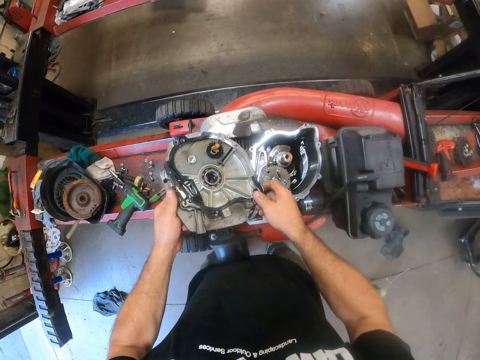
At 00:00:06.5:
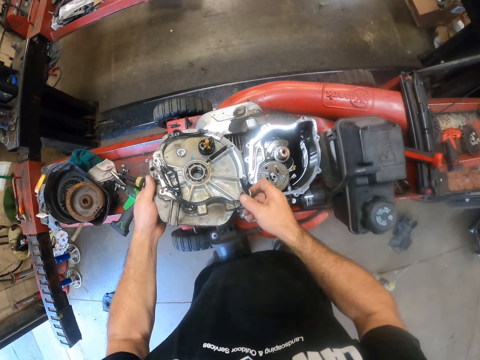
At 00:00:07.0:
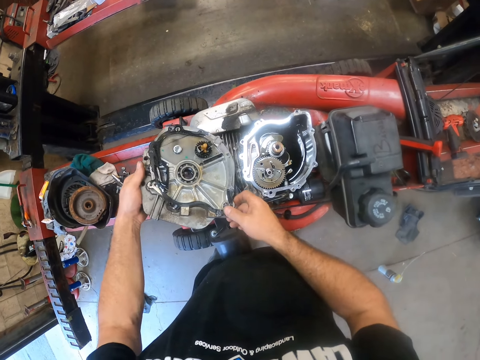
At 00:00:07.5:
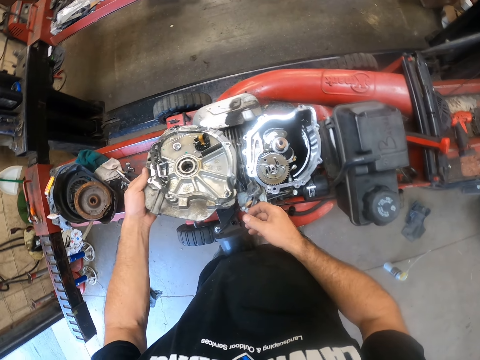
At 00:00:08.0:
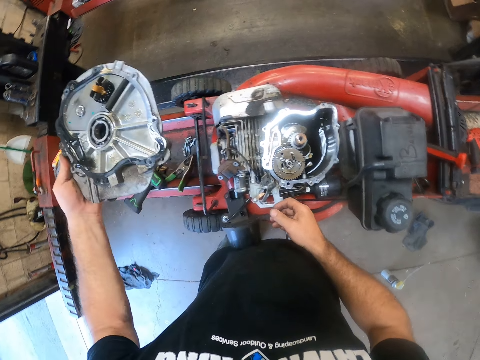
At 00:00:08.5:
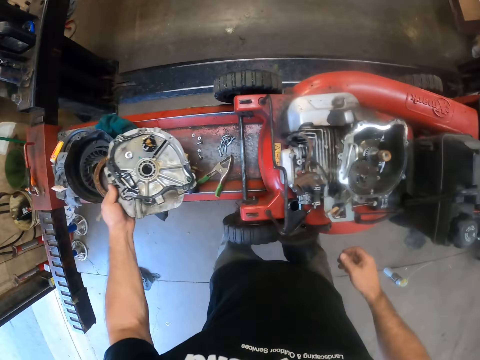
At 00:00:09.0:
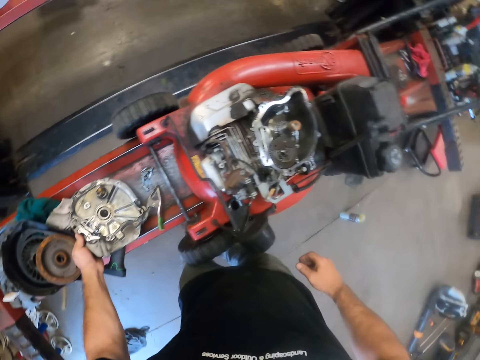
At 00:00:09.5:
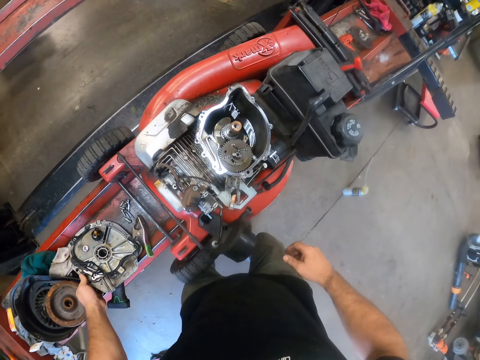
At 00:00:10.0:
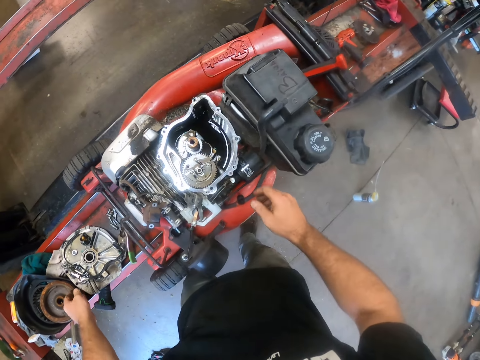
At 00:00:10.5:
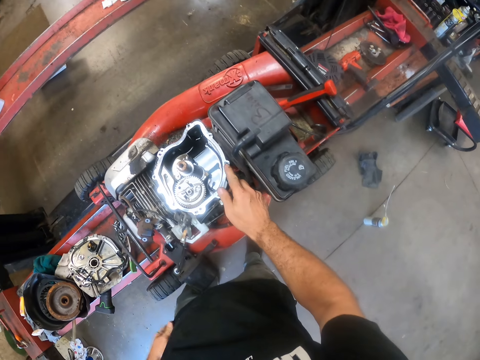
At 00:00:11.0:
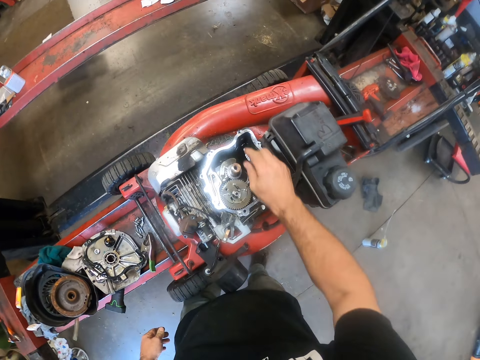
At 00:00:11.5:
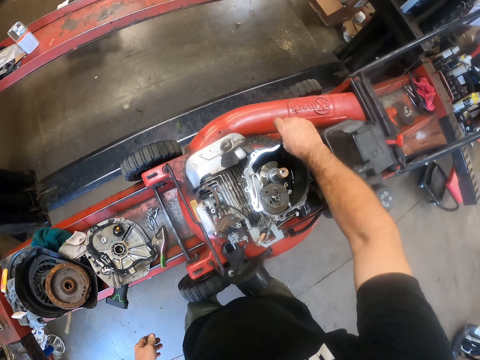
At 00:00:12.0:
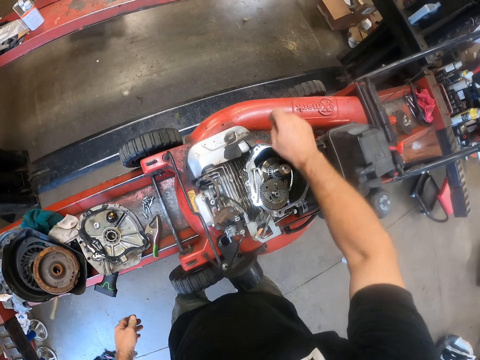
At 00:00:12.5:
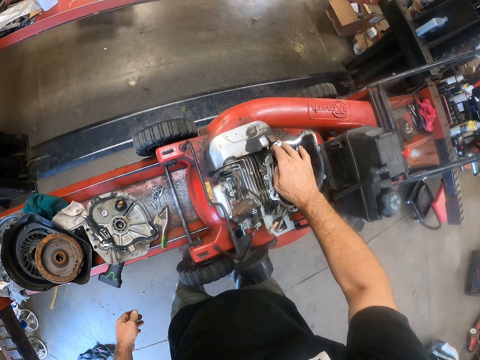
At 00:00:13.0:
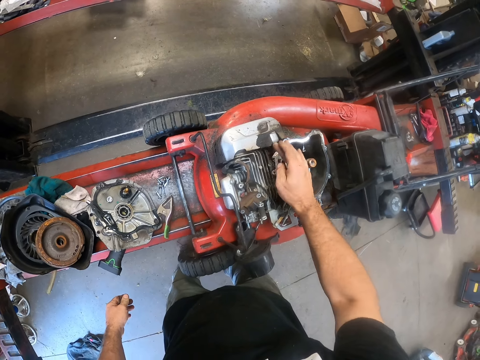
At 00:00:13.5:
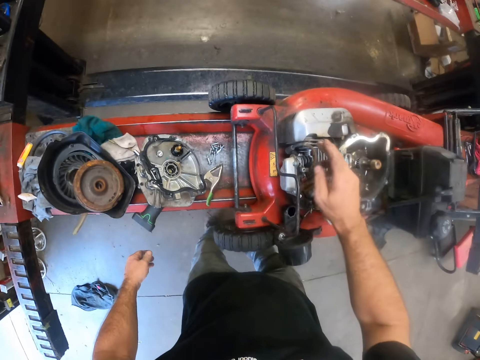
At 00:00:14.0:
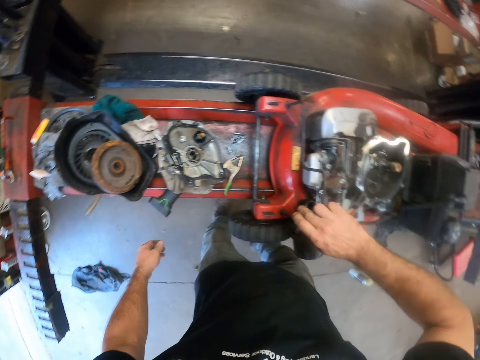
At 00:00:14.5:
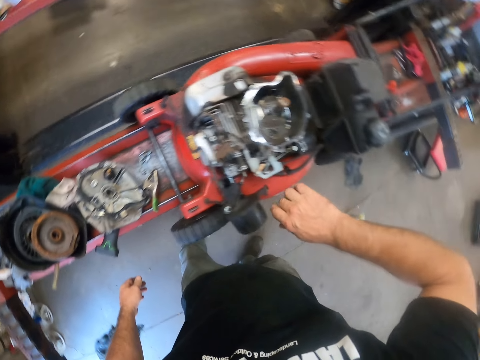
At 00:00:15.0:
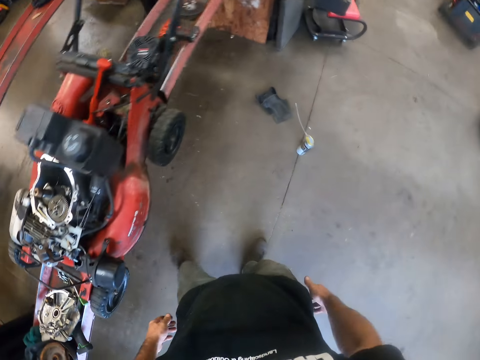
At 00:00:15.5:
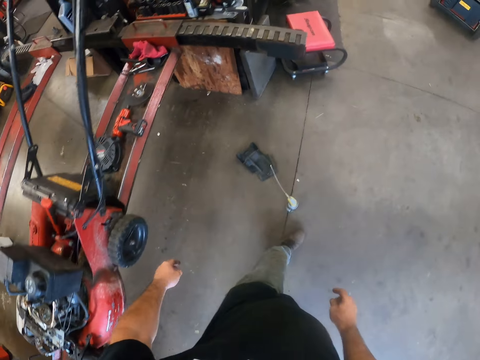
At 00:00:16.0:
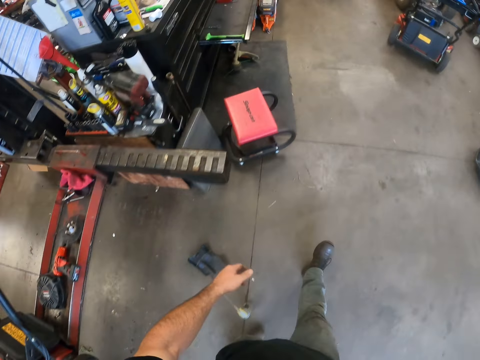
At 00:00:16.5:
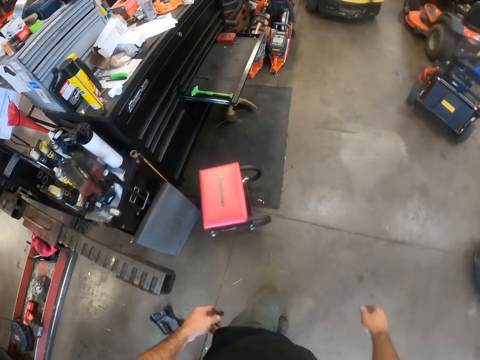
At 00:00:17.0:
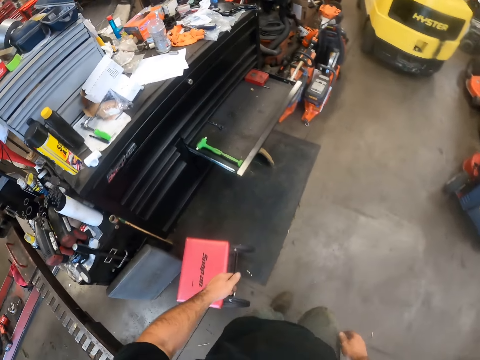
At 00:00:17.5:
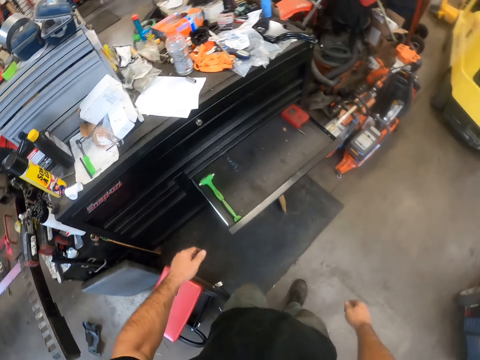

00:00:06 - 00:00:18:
The camera wearer adjusts a motor cover on the machine. He picks up the engine cover. He drops the motor cover on the platform. He wipes the engine top with his finger. He touches oil in the engine and rubs the oil on his finger on the machine body. He walks around the garage.

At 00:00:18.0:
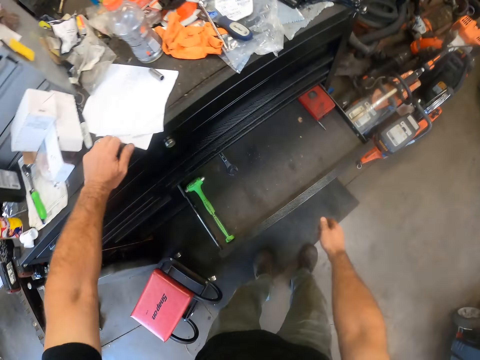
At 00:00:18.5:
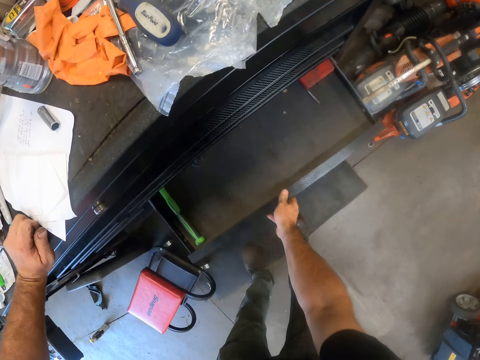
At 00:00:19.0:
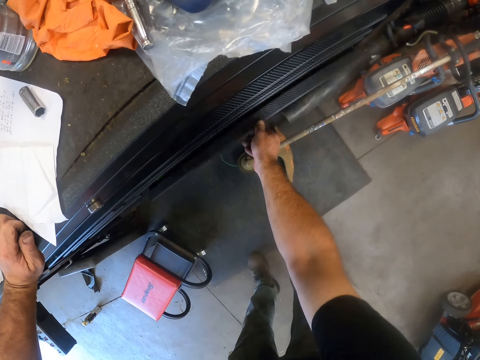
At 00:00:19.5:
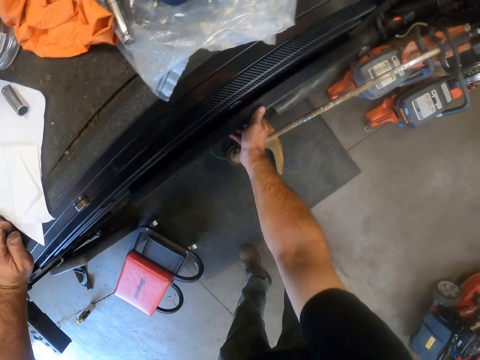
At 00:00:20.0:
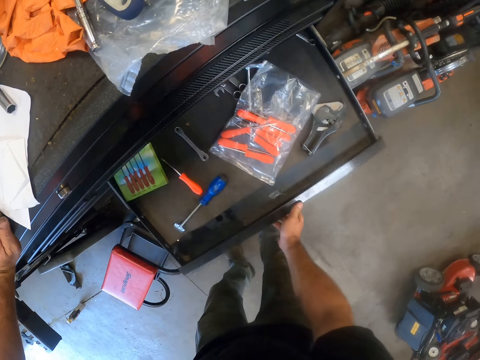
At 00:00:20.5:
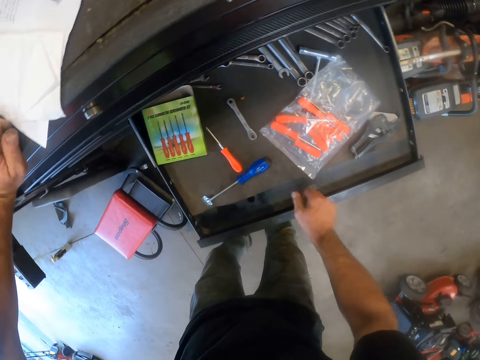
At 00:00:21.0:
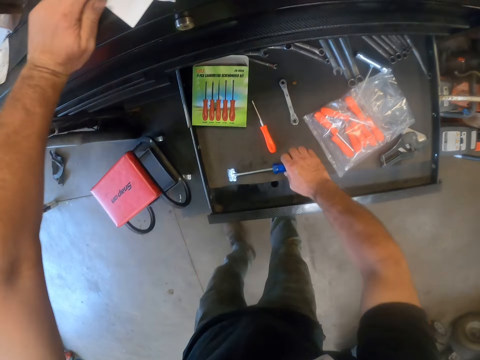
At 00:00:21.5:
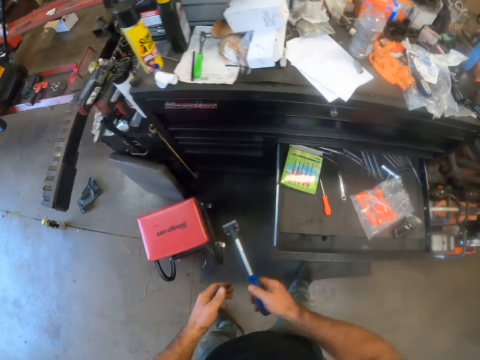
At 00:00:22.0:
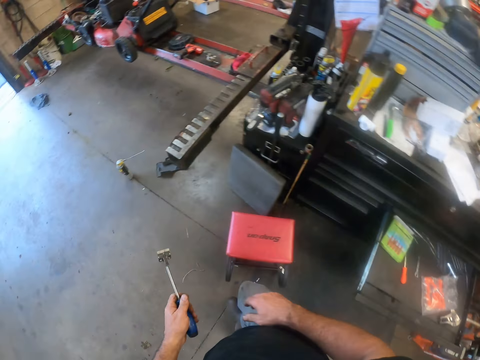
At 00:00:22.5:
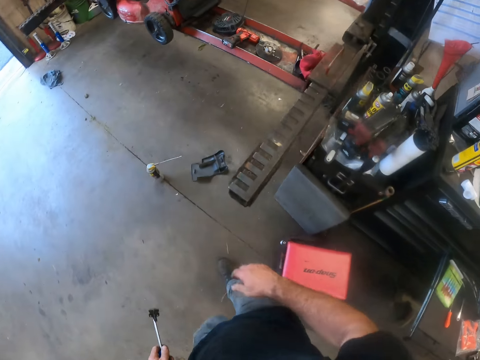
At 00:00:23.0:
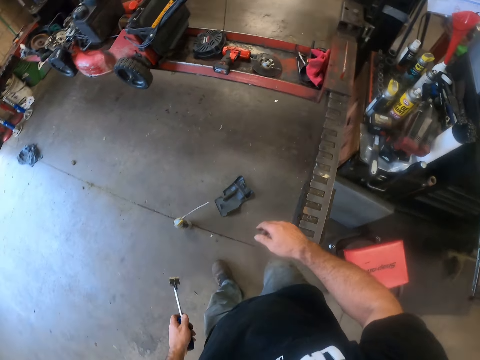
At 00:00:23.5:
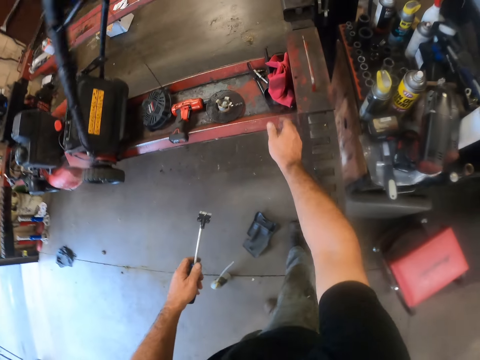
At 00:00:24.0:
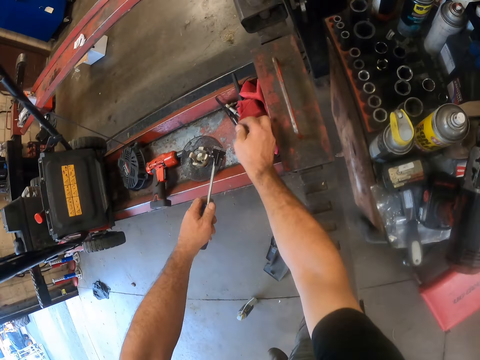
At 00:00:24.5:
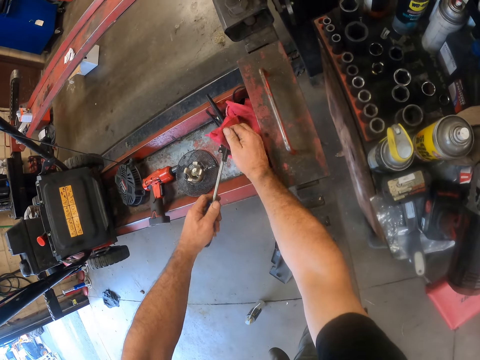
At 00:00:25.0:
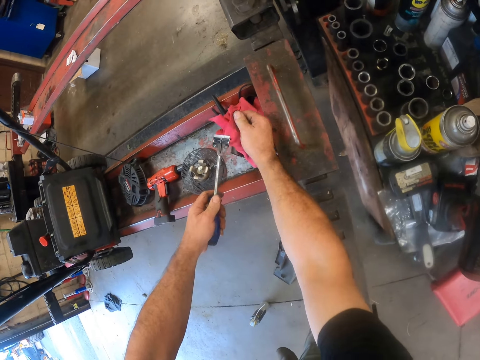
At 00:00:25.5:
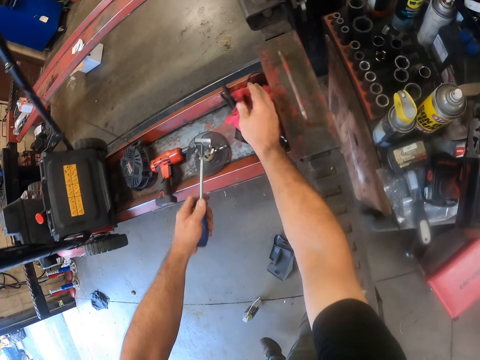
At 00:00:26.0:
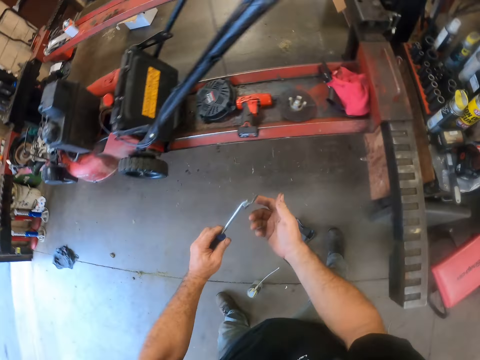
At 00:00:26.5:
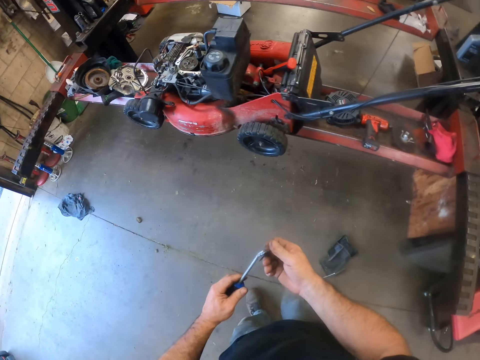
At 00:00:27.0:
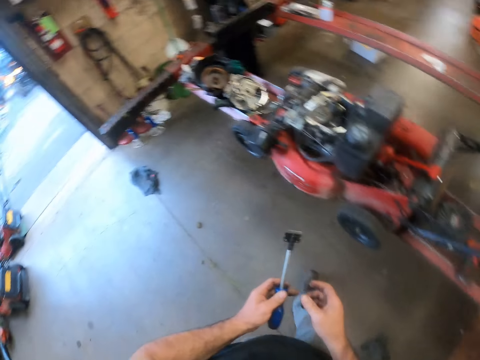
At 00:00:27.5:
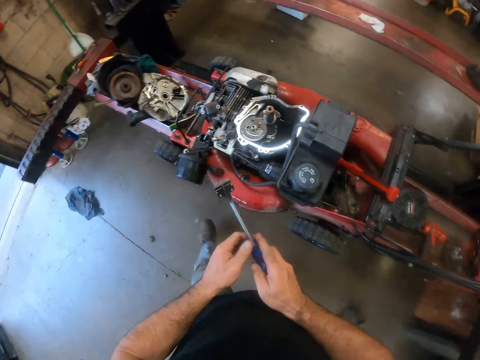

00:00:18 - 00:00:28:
The camera wearer closes a drawer in the cabinet with his hand. He opens another drawer in the cabinet with his hand. He picks up a scraper from the drawer. He walks to the machine. He picks up a piece of cloth. He cleans the scraper with the cloth on the platform. He puts down the cloth.

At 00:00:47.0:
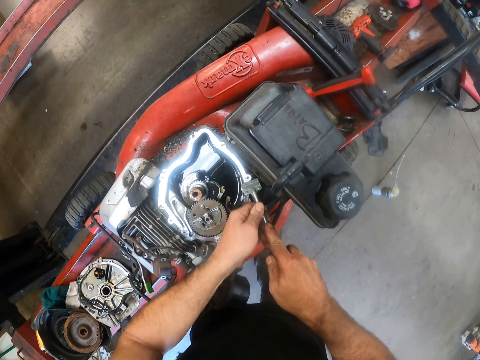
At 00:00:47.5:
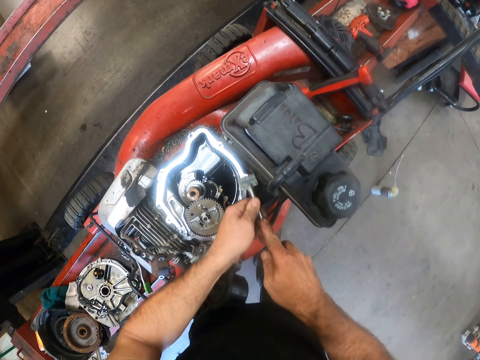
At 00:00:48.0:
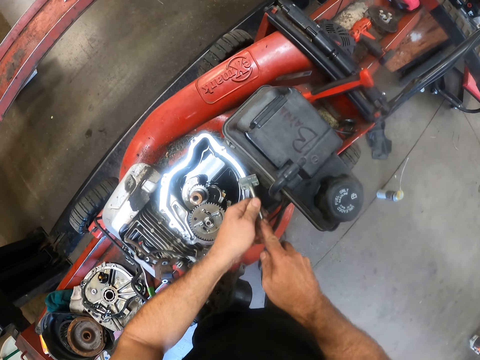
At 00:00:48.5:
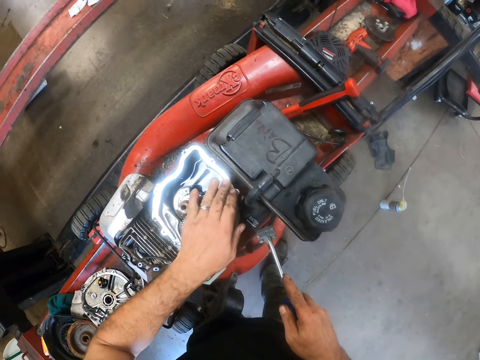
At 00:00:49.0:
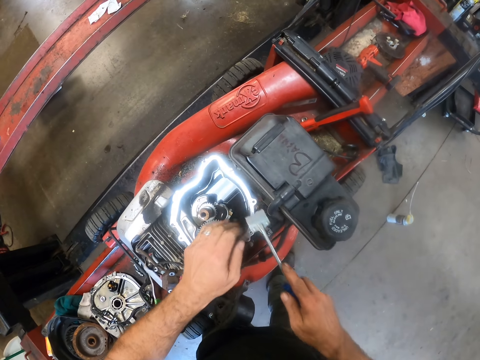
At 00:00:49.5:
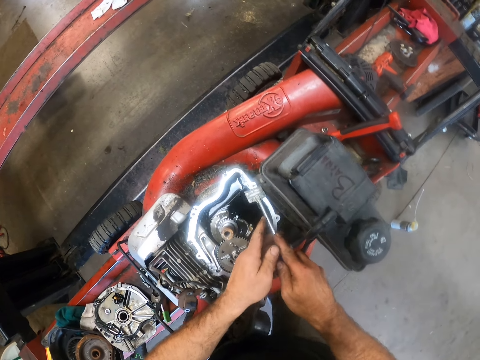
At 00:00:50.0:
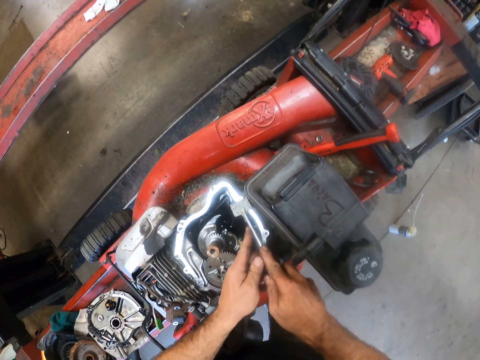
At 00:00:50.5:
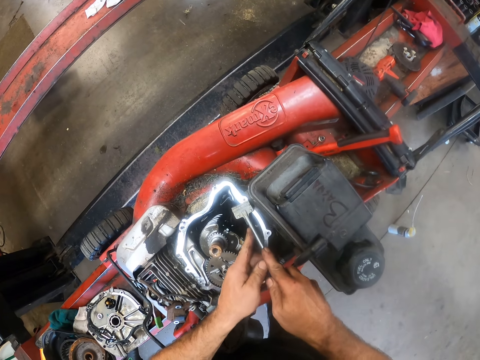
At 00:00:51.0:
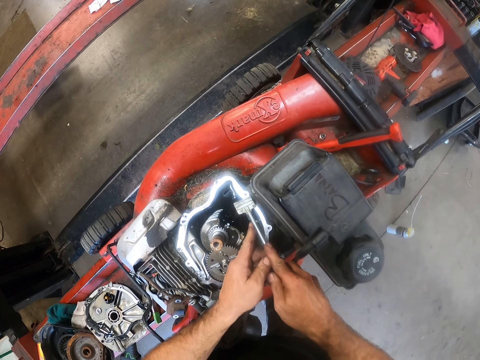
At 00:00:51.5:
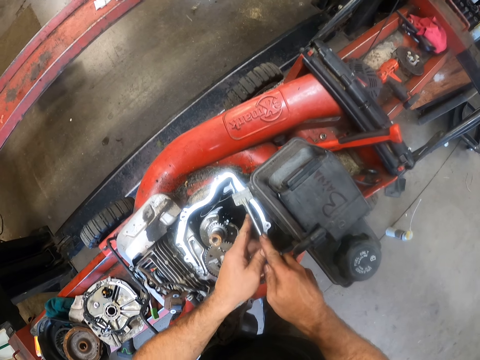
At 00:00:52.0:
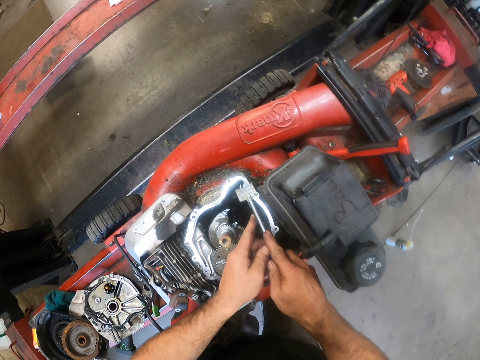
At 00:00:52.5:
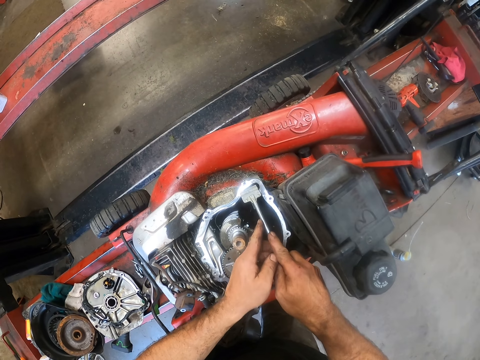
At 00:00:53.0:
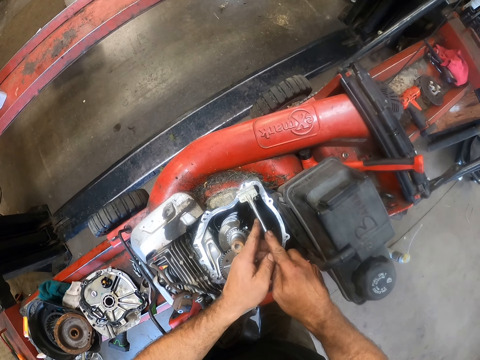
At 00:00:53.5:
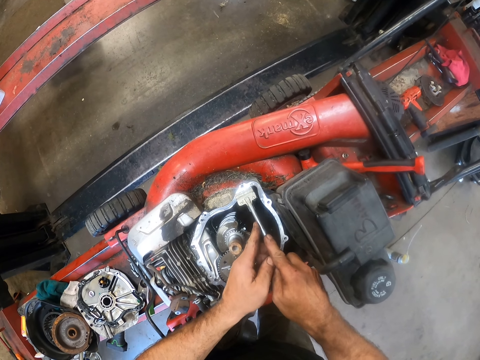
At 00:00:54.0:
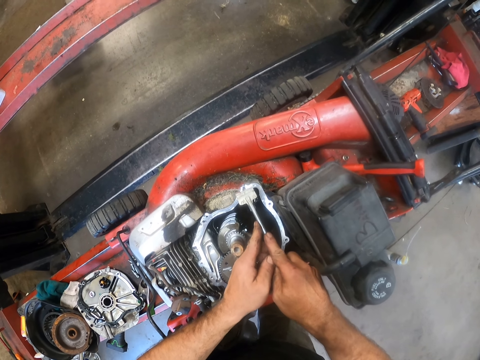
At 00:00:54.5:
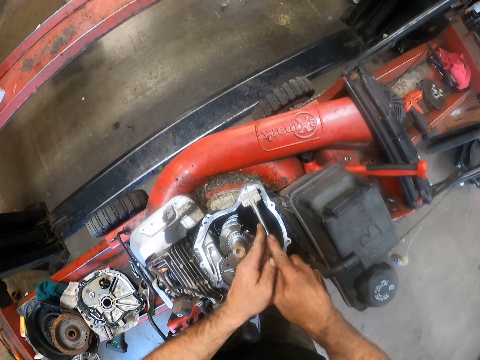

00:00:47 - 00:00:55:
The camera wearer cleans the engine body with his left hand. He scrapes the engine body with the scraper.
